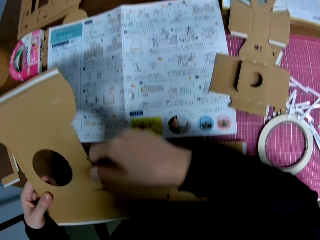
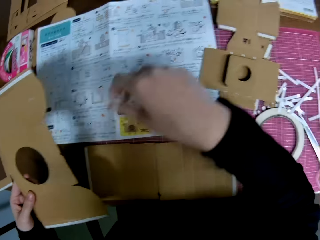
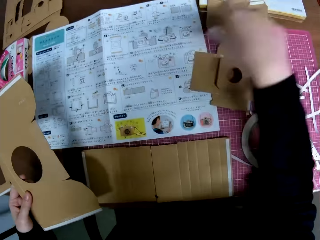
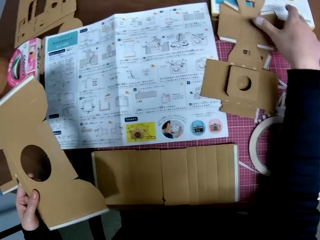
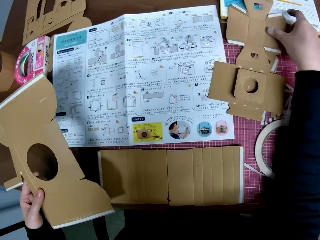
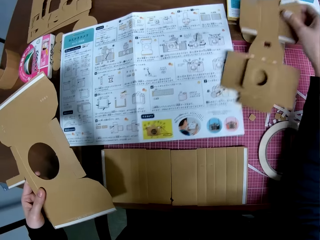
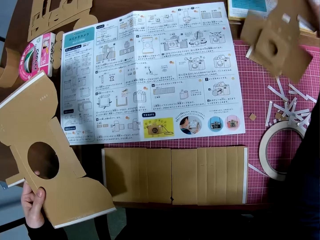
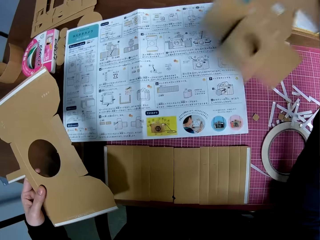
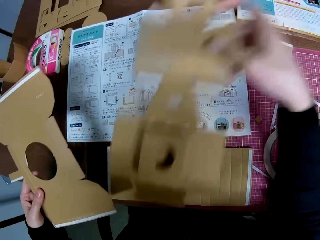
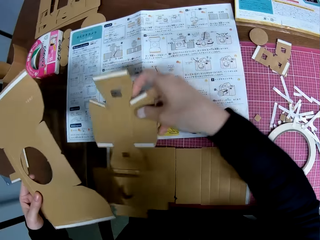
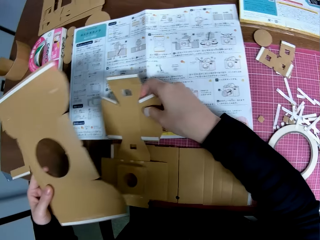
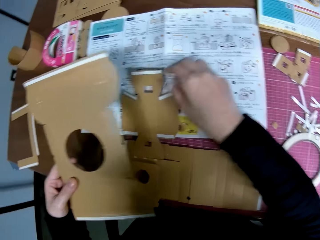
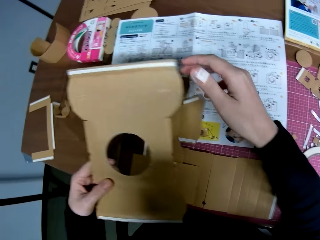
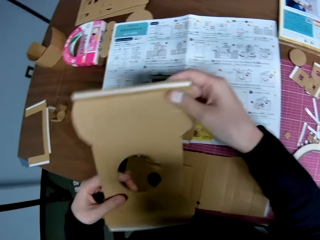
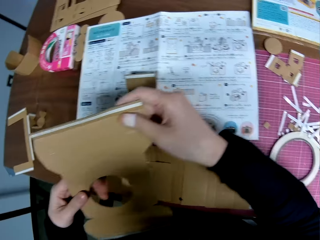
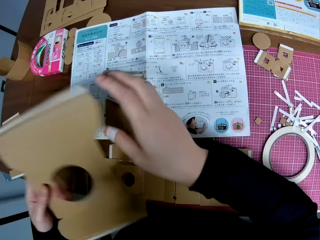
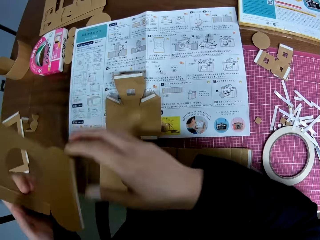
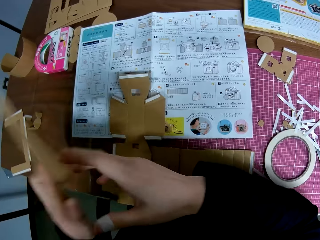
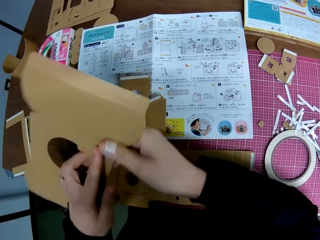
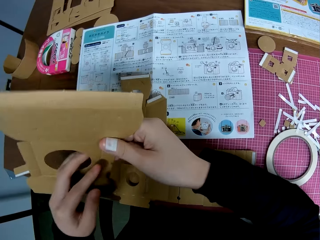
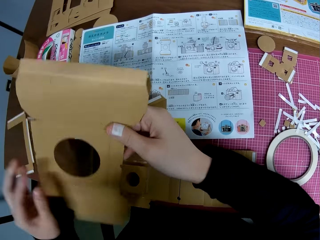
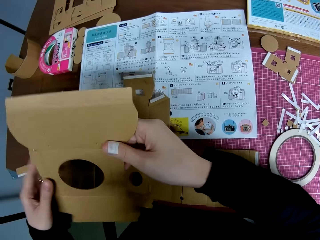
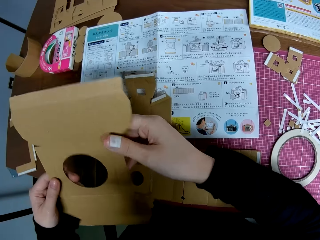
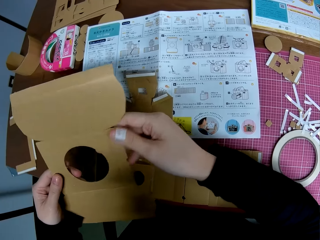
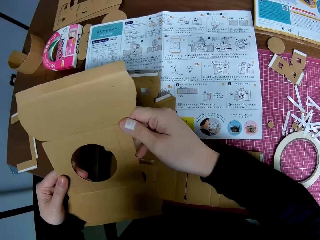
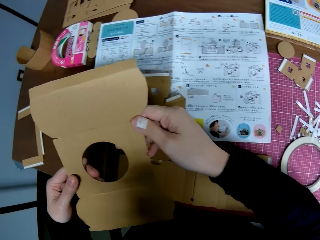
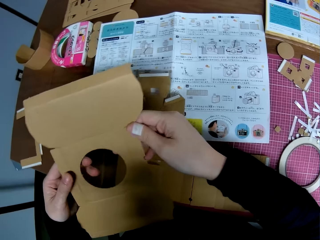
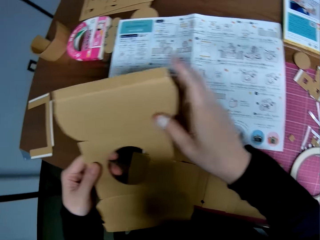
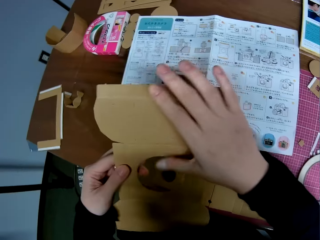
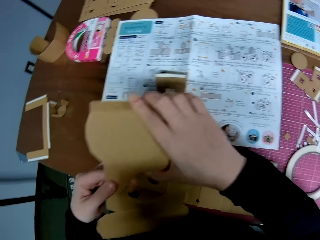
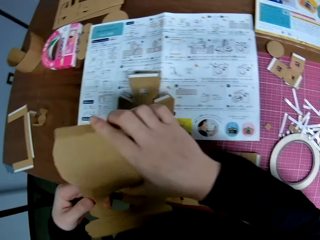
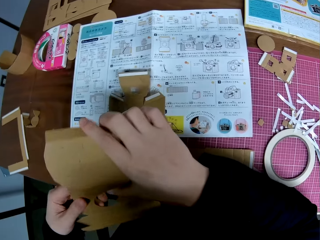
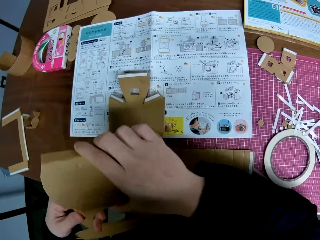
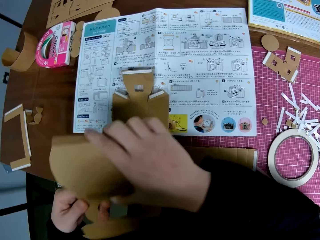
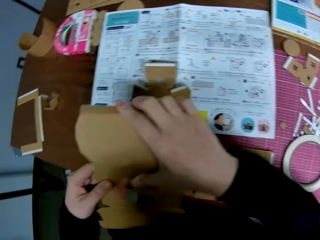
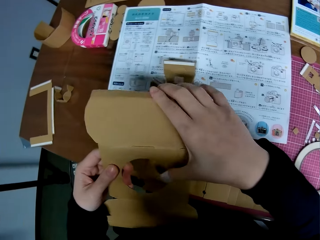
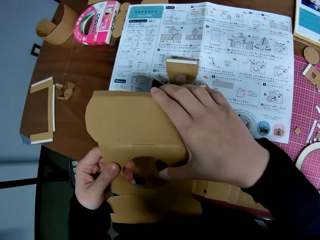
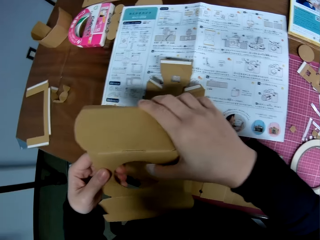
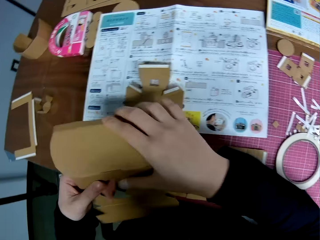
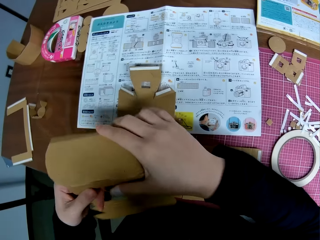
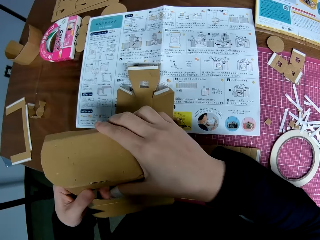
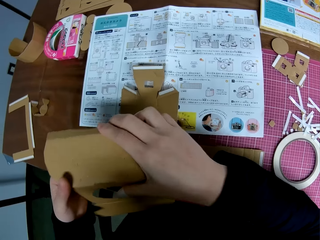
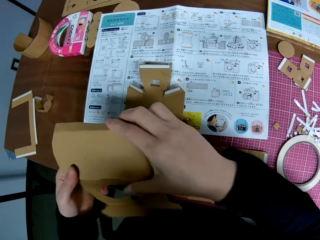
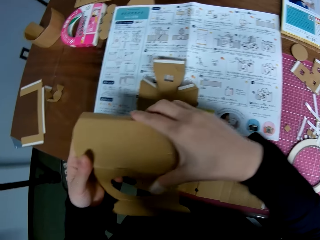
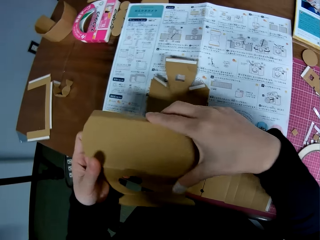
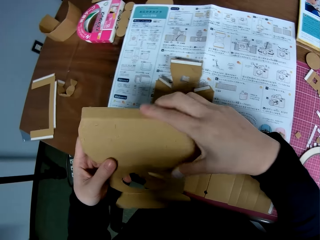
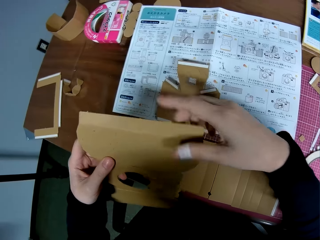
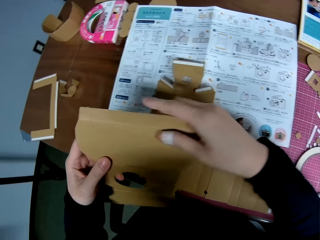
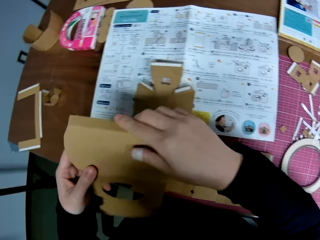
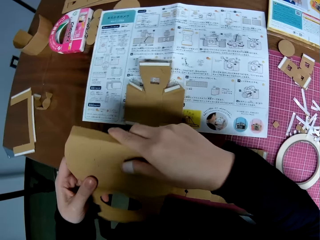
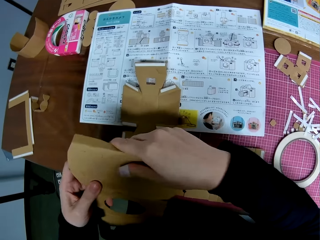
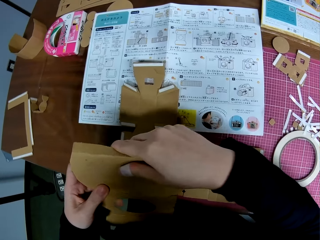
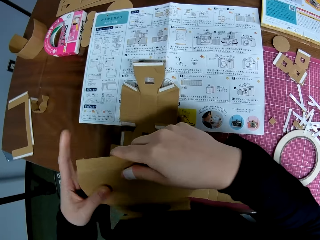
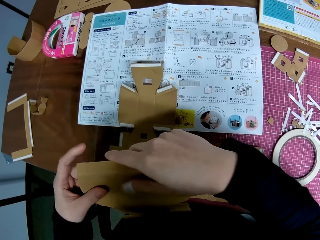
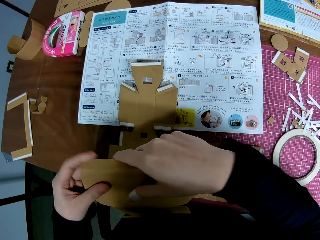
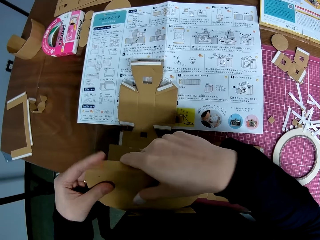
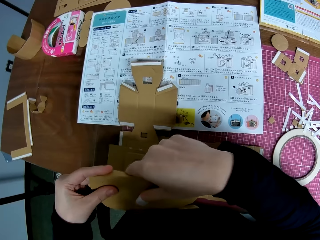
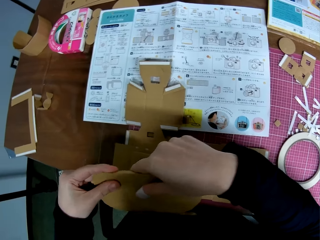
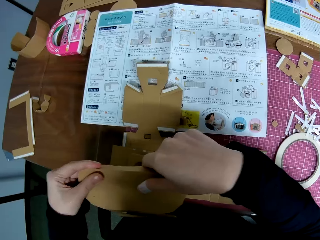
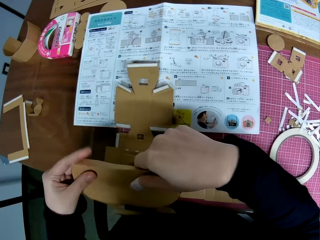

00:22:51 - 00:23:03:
The camera wearer removes a hand from the cardboard. They pick up another carton with her right hand. They drop the carton on the table. They hold the cardboard with the other hand. They turn the cardboard. They remove a hand from the cardboard. They hold the cardboard. They hold the cardboard again. They squeeze the cardboard. They adjust the carton in his hand.

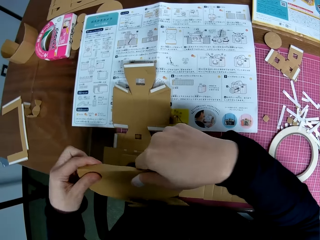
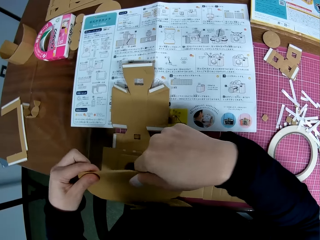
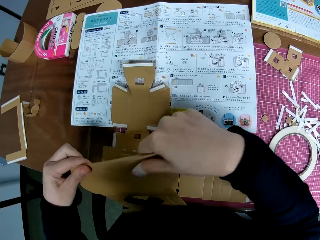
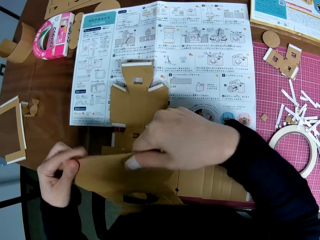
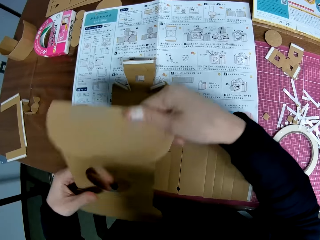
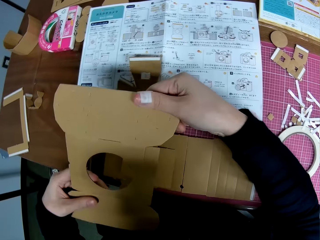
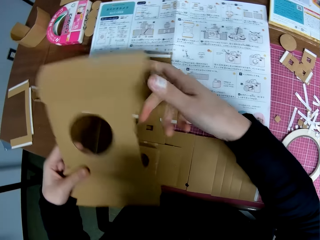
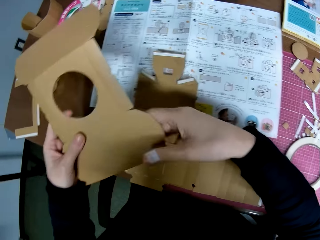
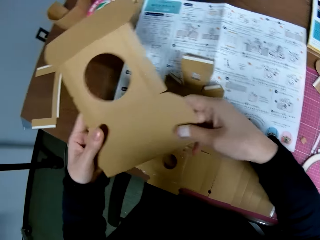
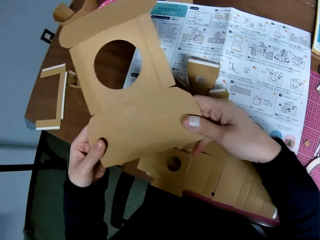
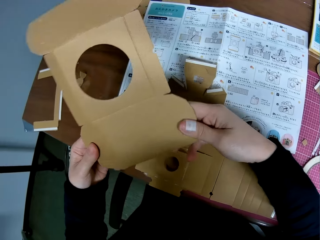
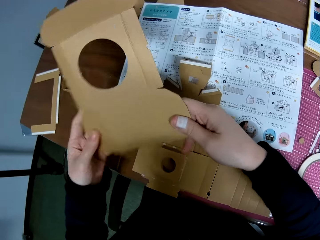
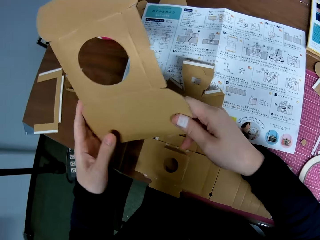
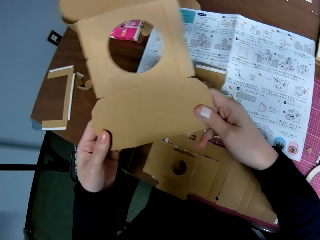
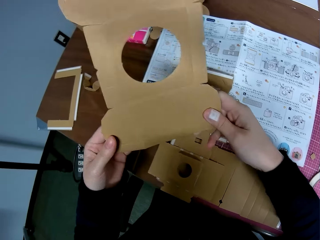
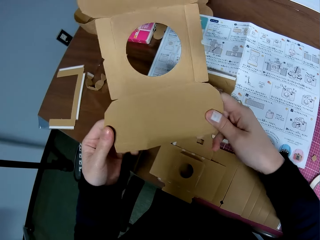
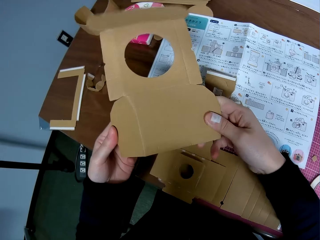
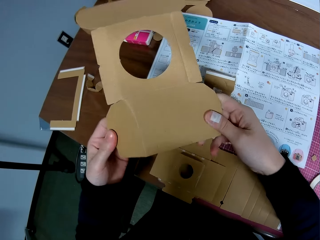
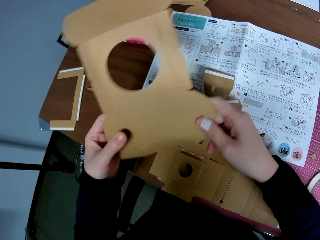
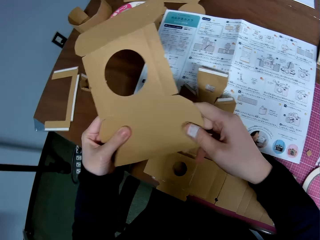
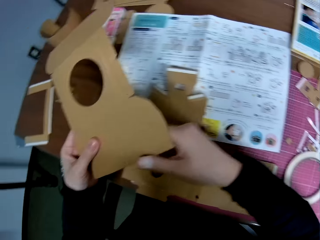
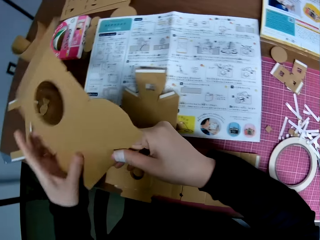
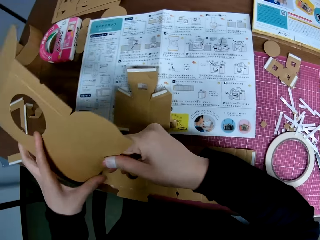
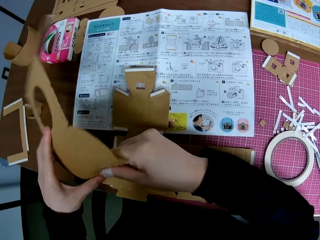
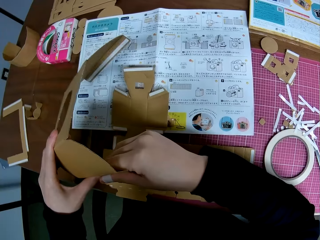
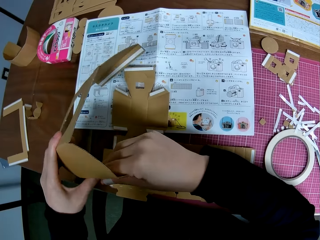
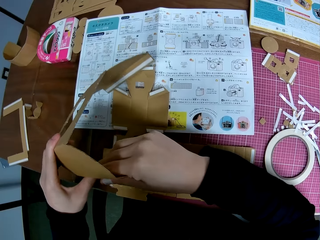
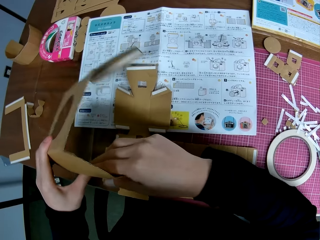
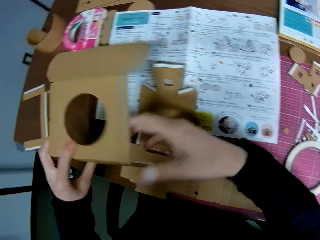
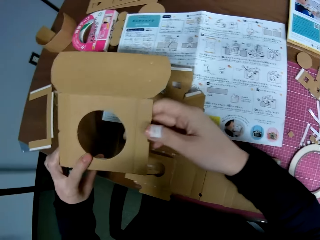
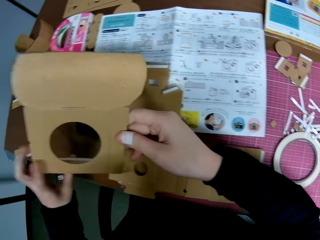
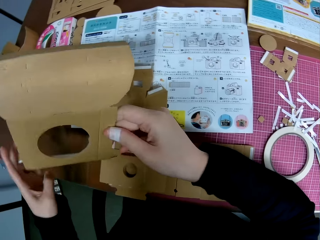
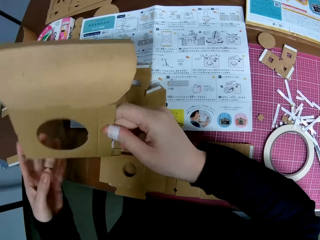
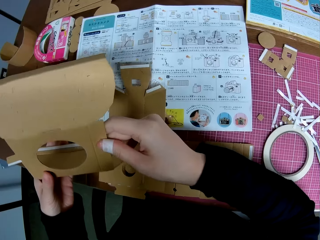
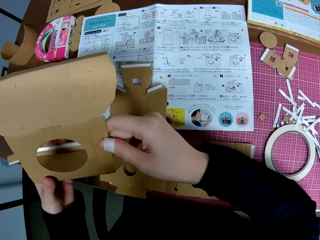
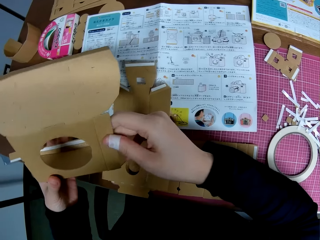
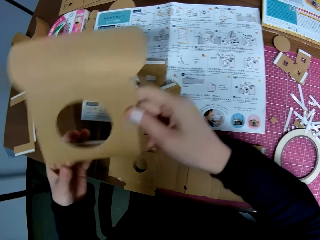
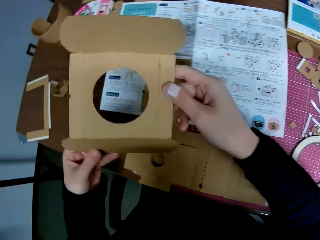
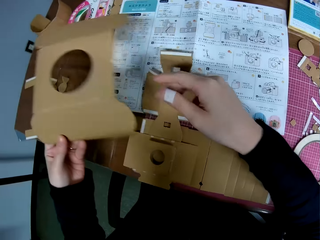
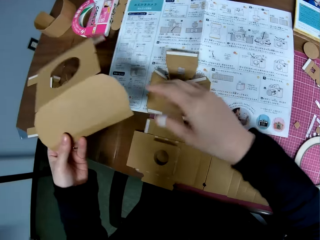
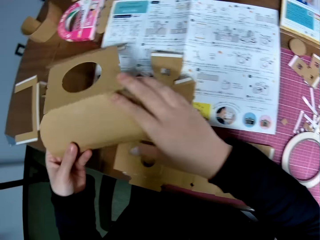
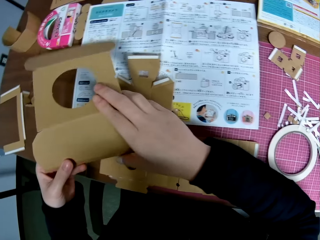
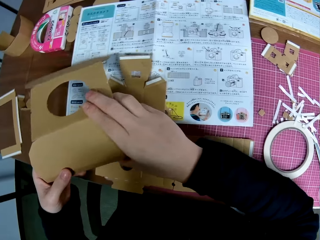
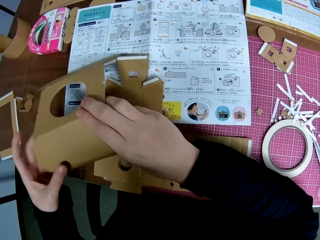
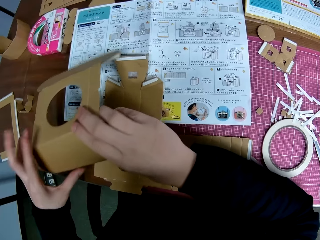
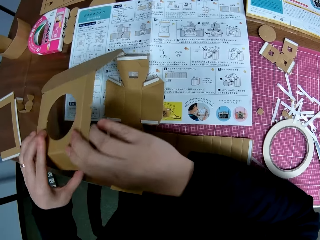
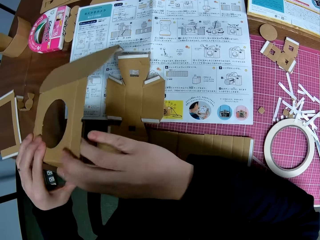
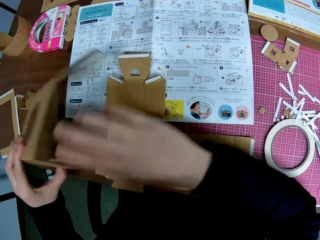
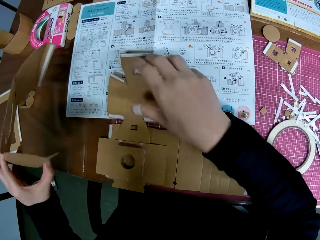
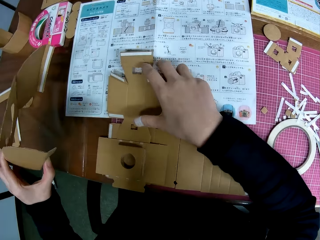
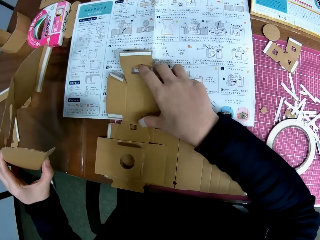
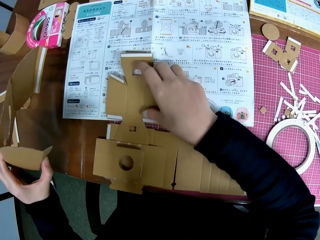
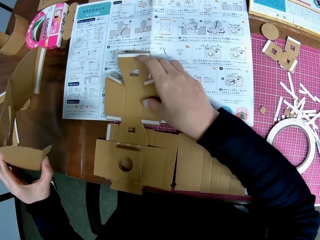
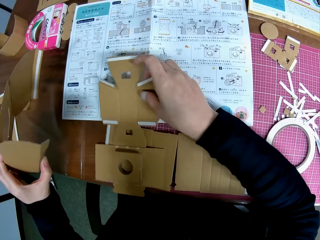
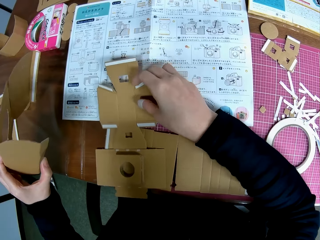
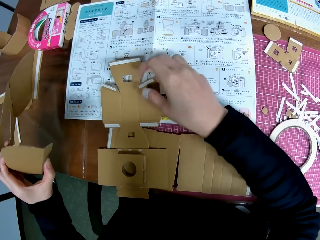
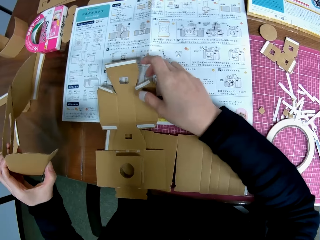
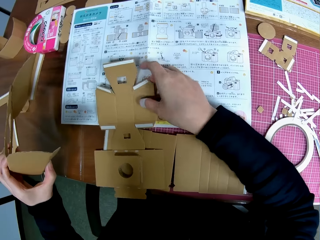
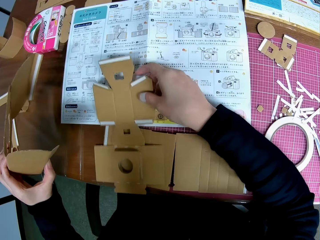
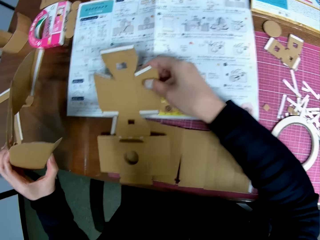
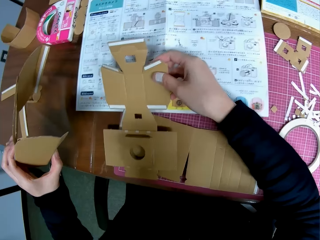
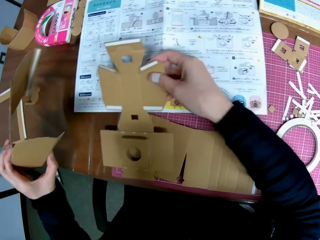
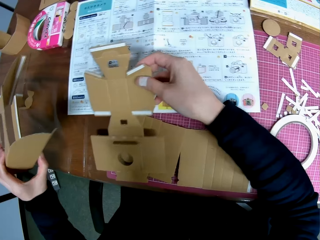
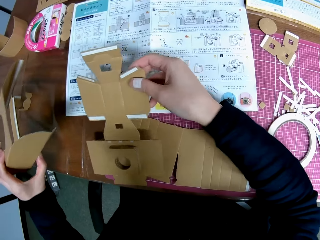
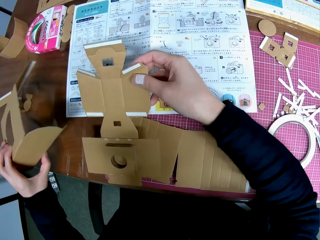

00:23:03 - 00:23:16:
The camera wearer removes a hand from the cardboard and picks up the cardboard.
